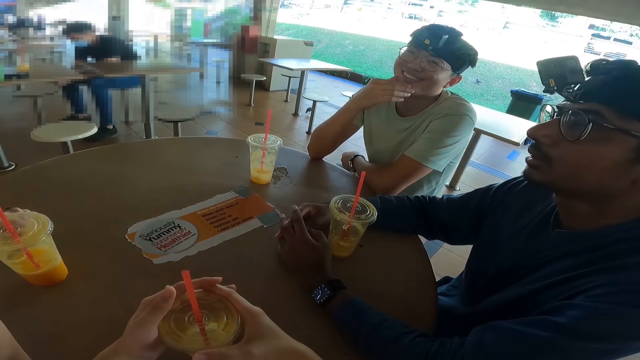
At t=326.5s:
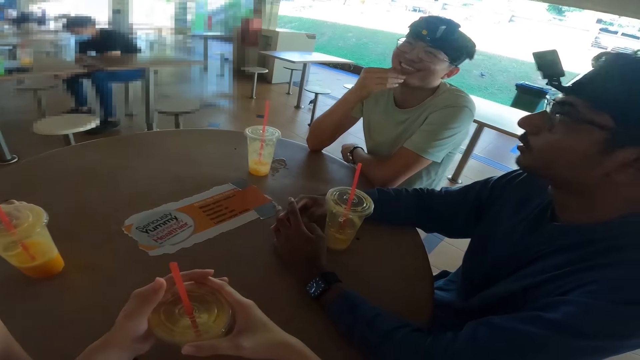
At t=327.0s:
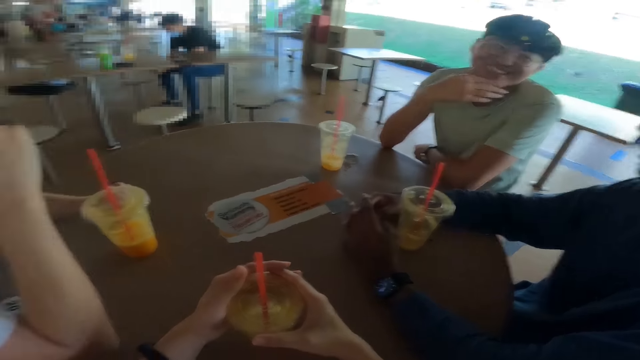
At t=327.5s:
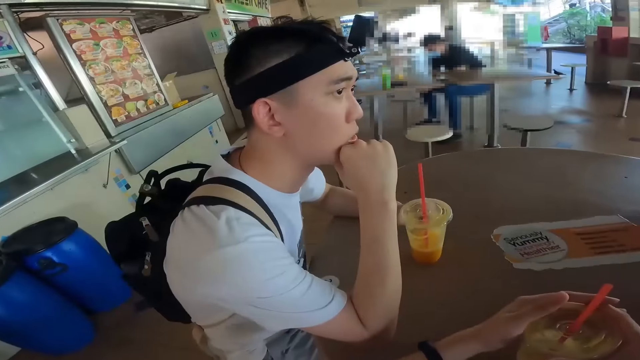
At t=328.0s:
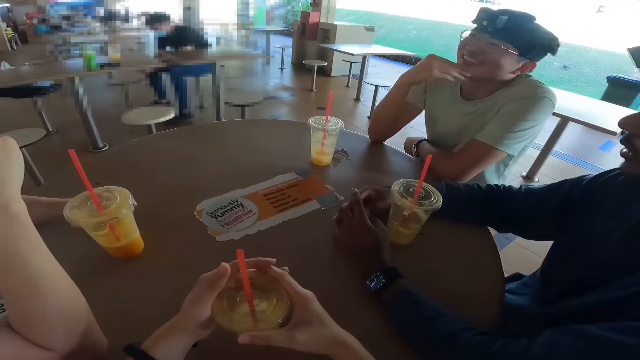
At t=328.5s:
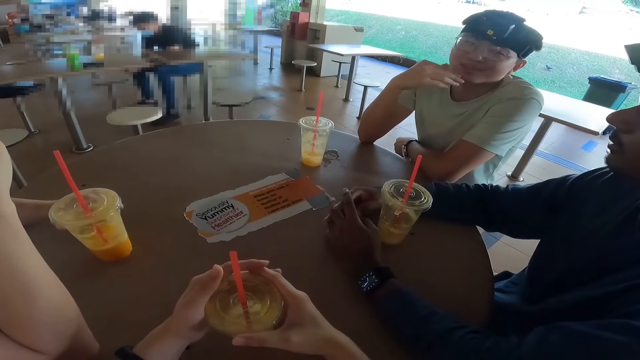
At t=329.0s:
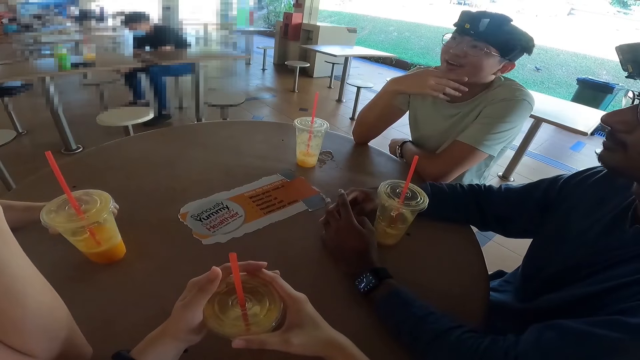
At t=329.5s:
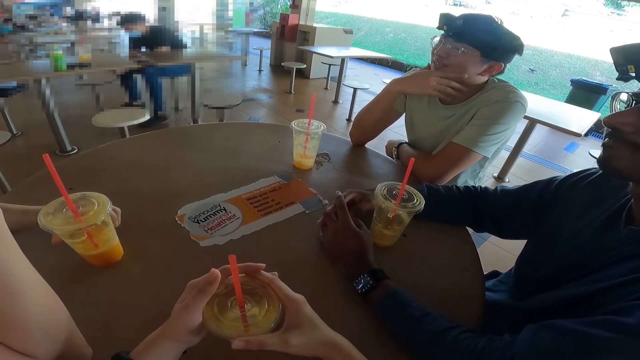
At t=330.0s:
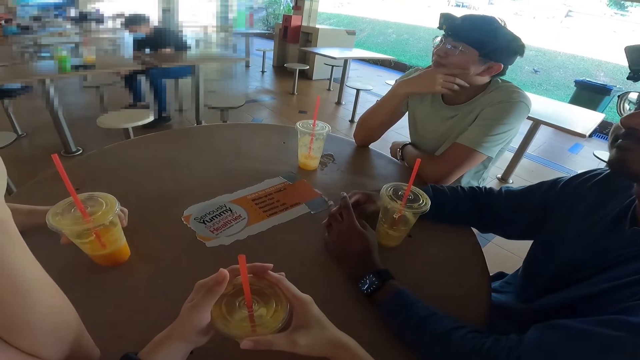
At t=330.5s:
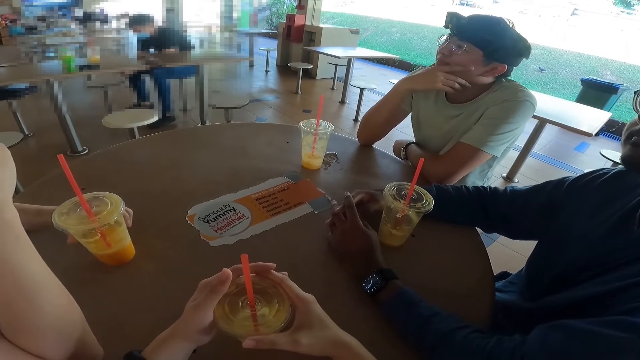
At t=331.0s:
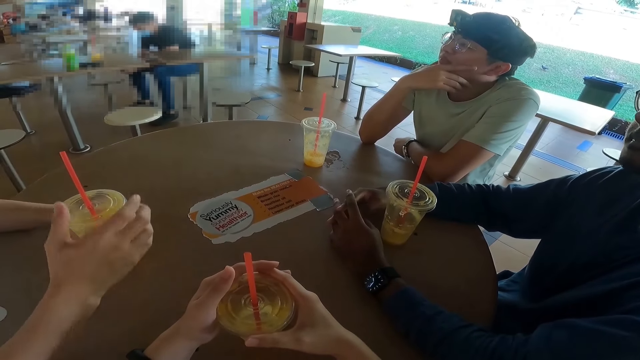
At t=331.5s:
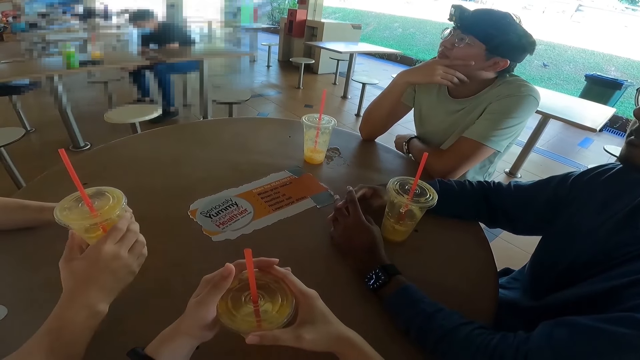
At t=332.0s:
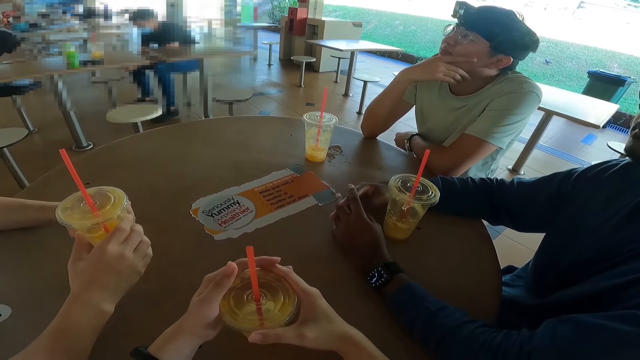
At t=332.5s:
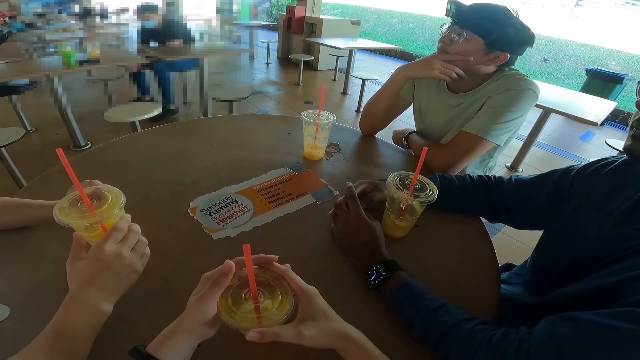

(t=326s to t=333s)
The camera wearer looks at a man.

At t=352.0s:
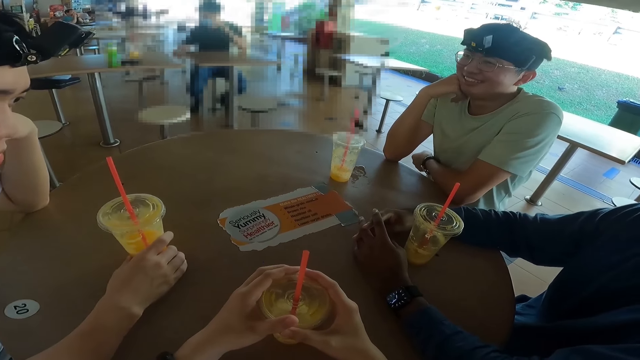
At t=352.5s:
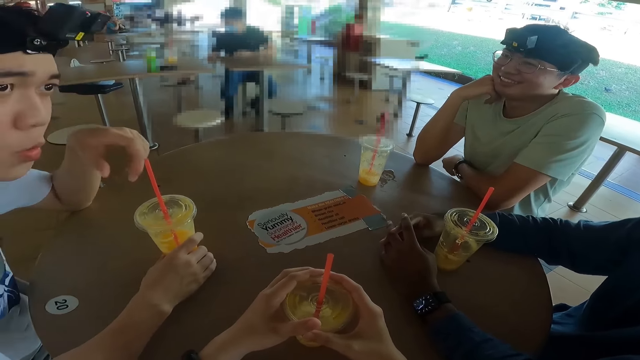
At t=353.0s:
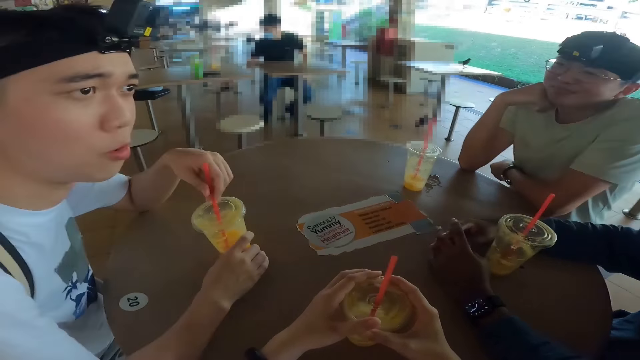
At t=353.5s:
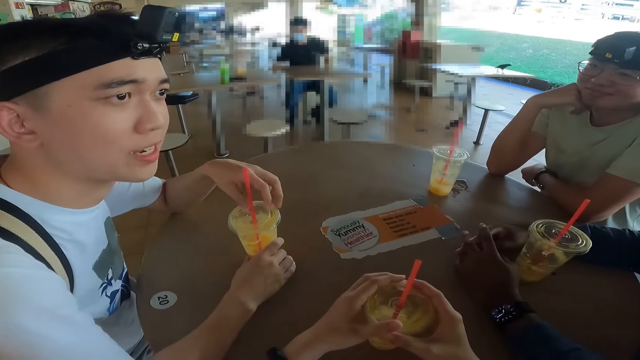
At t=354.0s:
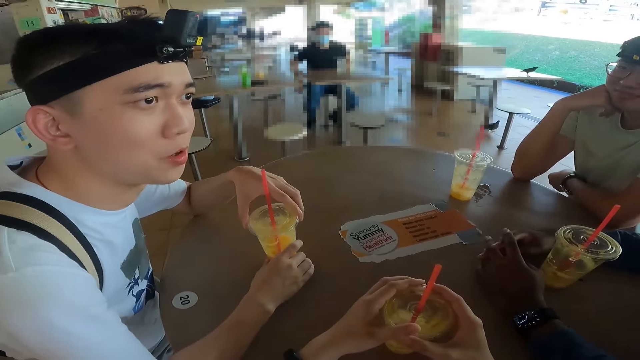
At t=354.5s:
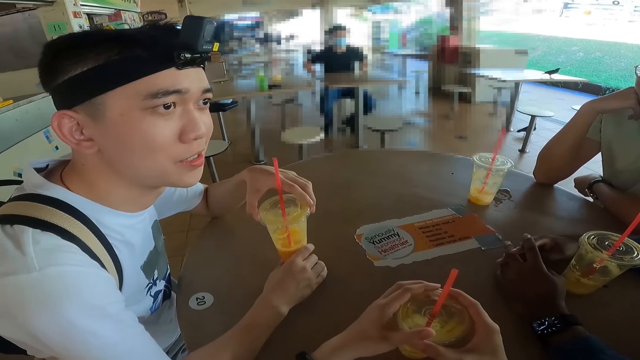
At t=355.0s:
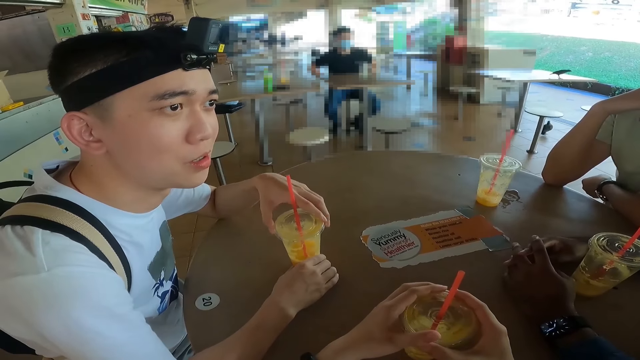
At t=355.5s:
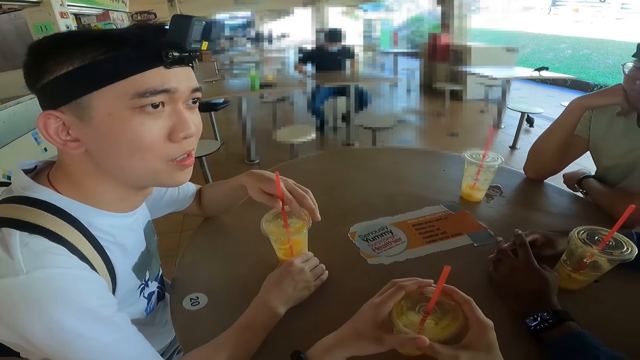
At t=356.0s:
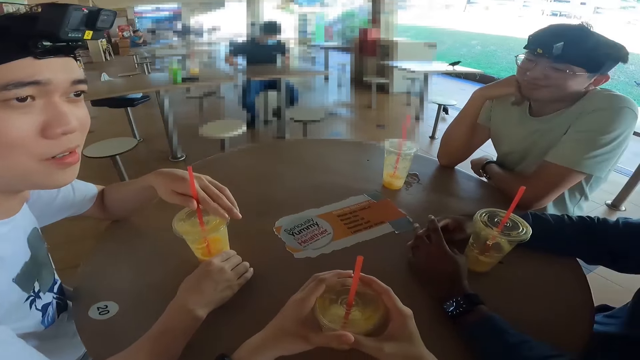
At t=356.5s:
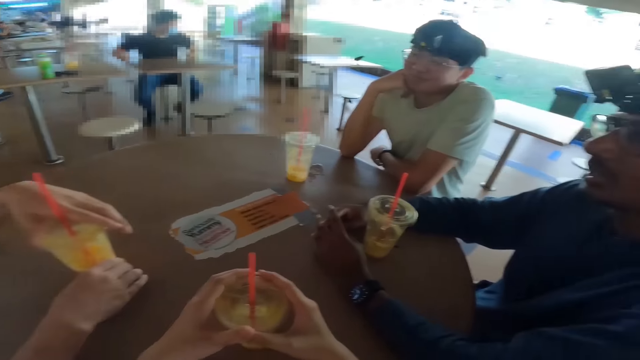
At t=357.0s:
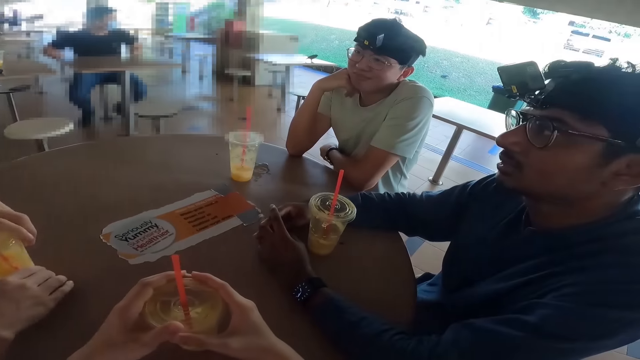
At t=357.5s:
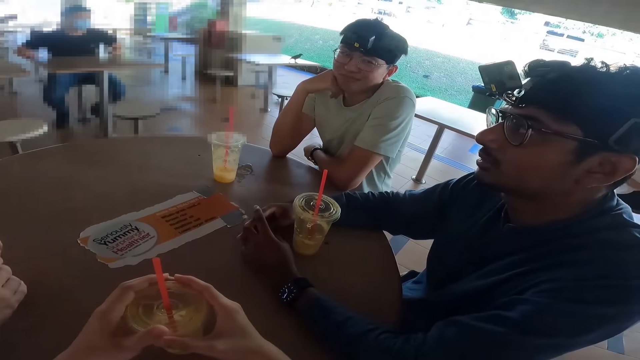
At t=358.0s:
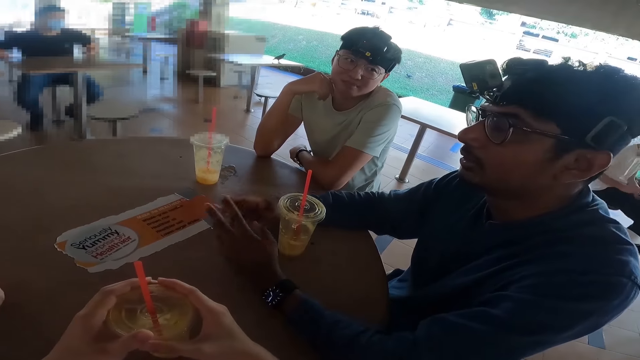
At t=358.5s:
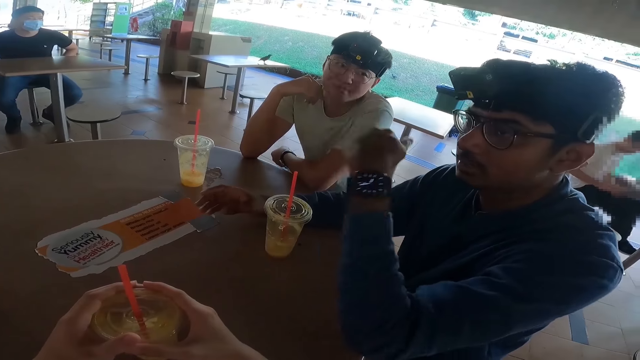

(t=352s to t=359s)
The camera wearer looks at a man.

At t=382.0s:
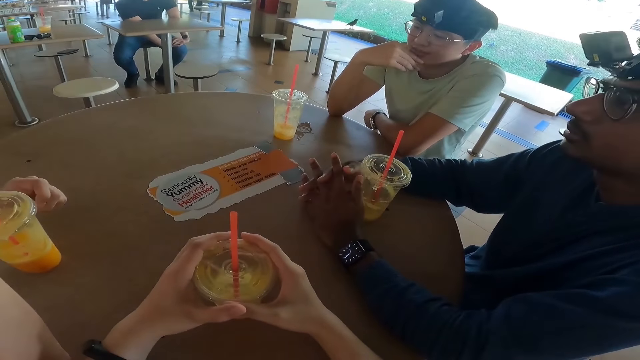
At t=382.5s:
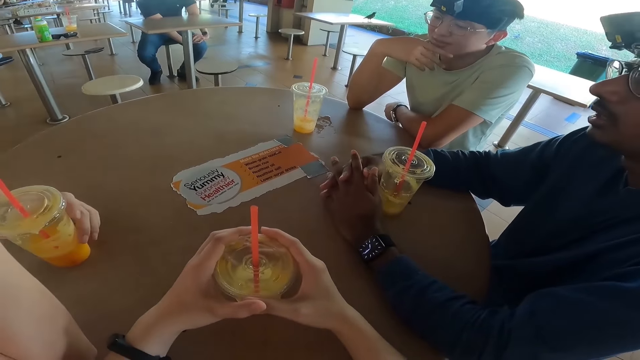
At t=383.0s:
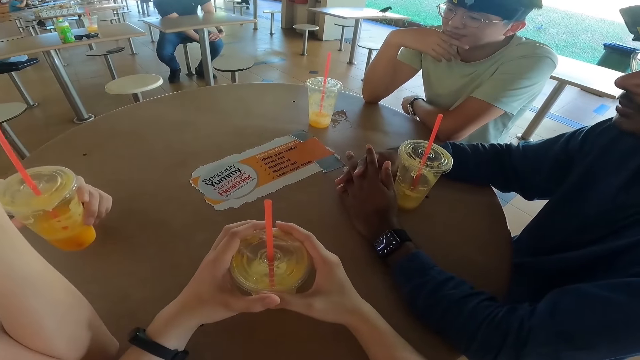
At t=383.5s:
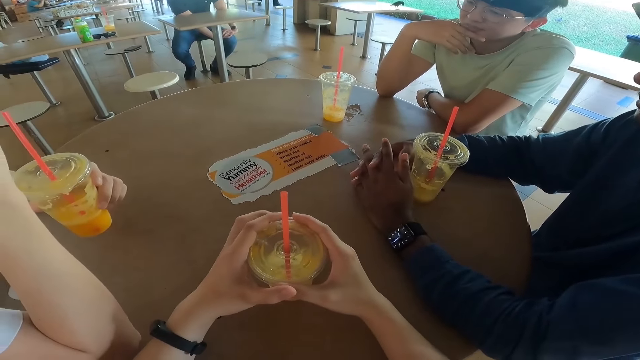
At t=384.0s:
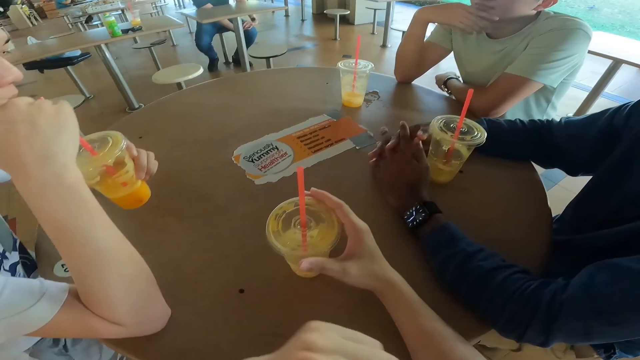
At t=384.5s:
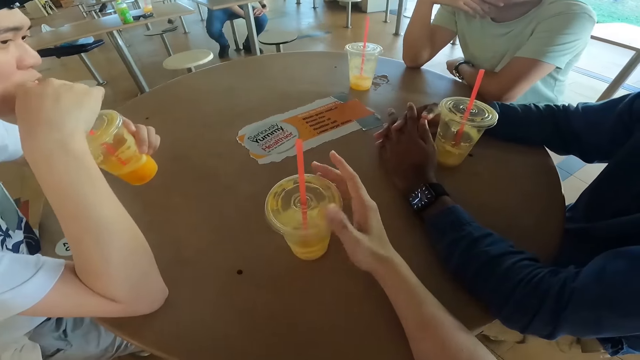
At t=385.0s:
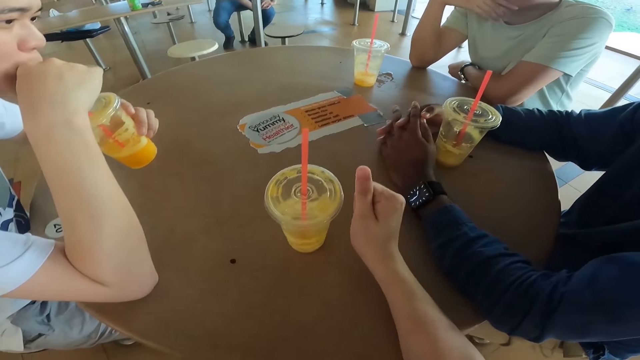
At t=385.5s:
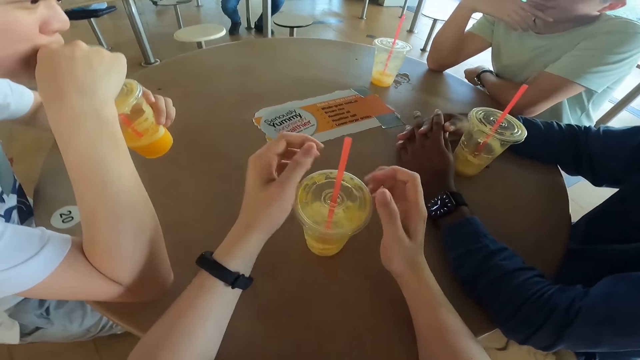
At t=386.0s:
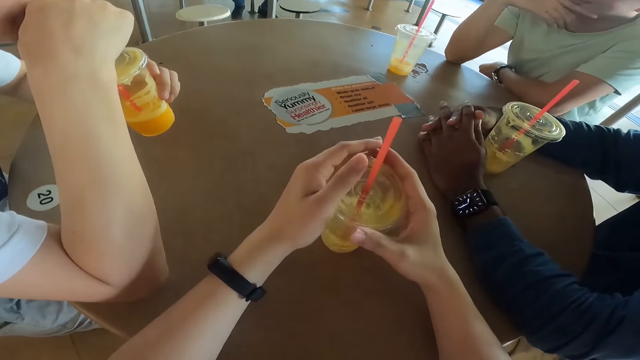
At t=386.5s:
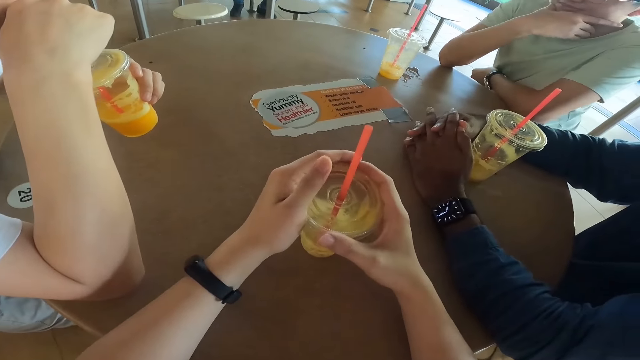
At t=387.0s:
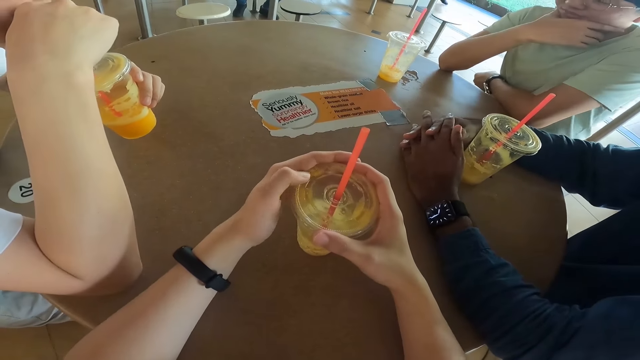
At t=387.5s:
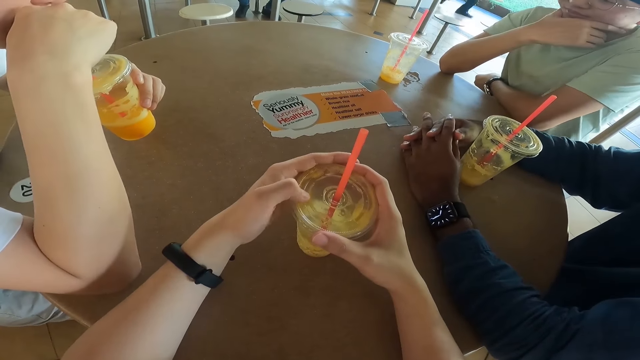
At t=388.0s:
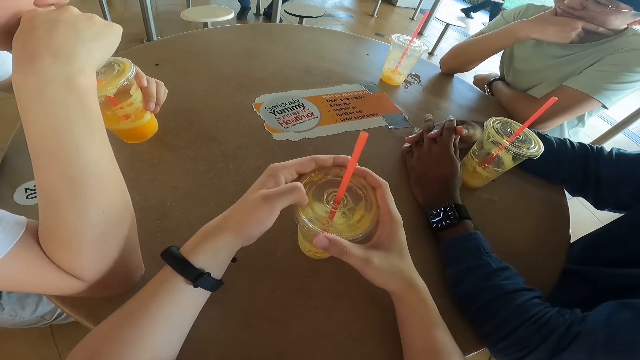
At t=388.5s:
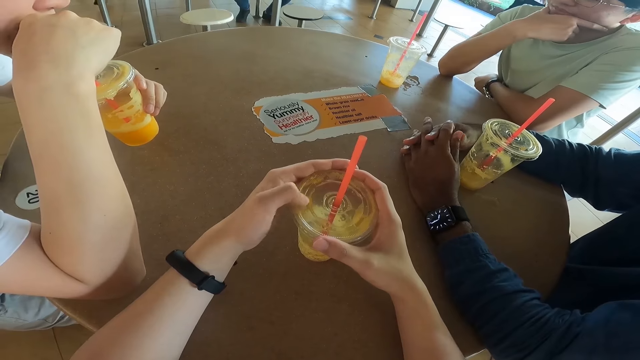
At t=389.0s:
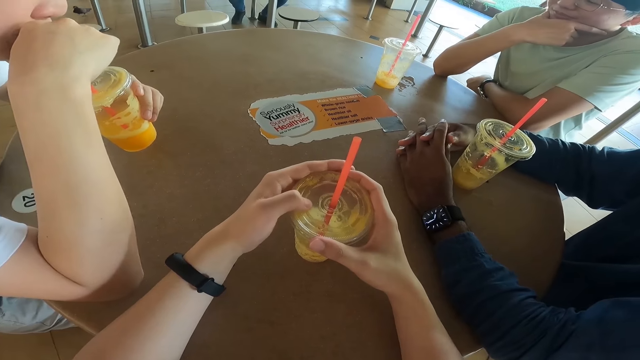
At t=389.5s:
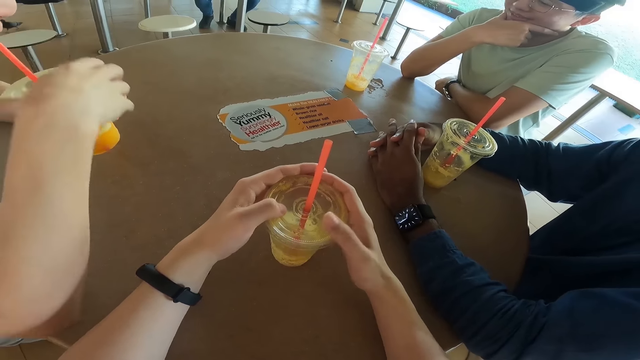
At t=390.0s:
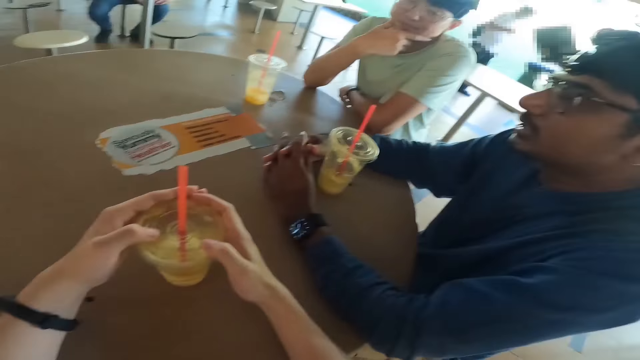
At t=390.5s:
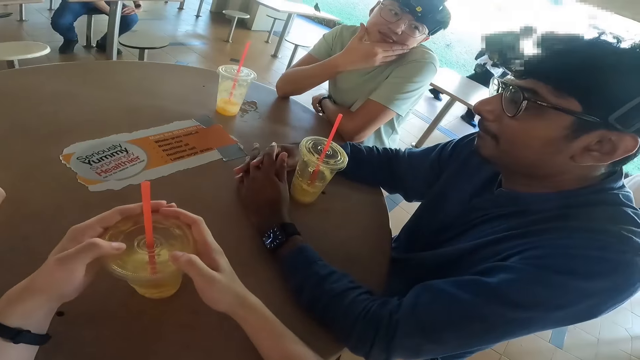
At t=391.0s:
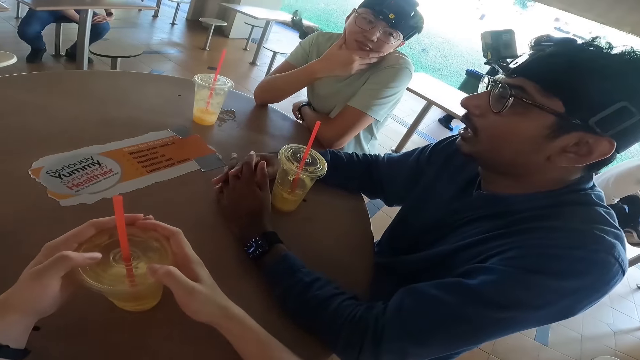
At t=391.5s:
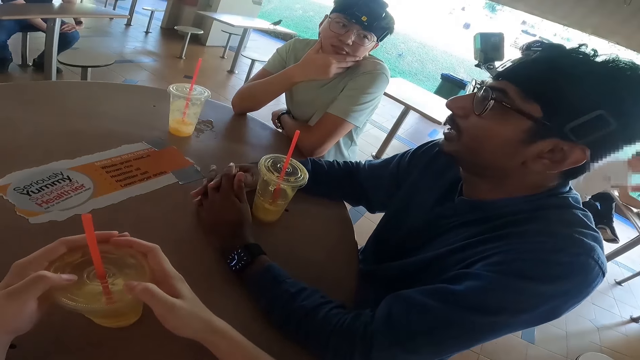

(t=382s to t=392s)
The camera wearer lets go of the juice with the left hand. They let go of the juice with the right hand. They hold the juice with both hands. They look at a man.
